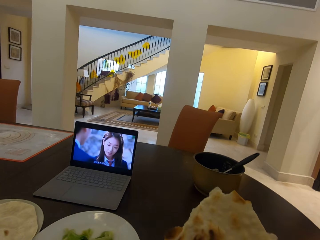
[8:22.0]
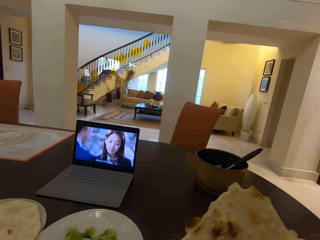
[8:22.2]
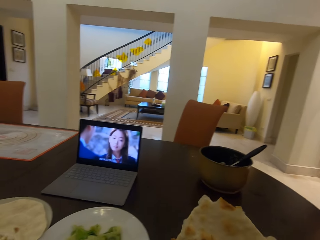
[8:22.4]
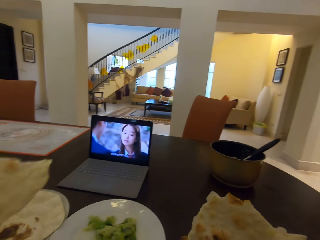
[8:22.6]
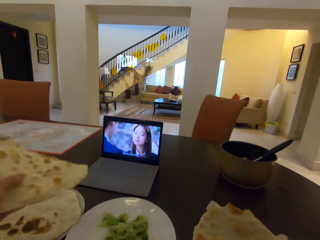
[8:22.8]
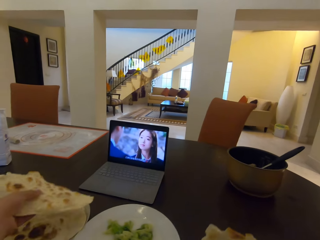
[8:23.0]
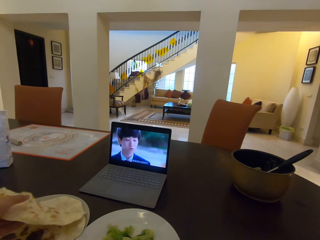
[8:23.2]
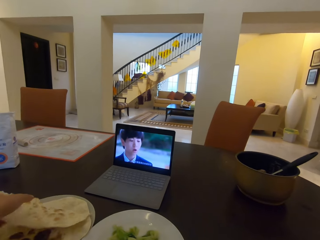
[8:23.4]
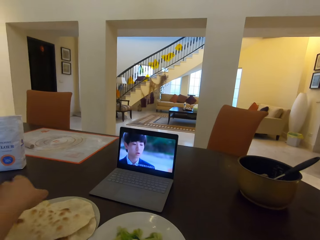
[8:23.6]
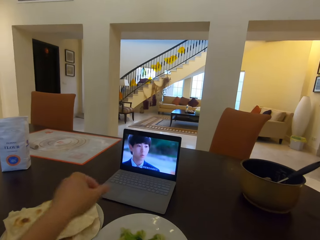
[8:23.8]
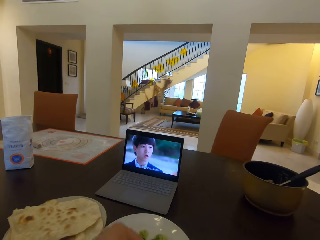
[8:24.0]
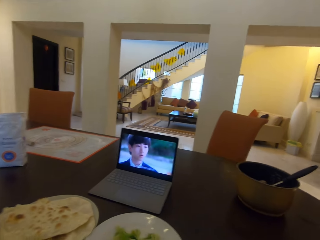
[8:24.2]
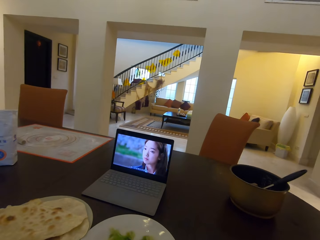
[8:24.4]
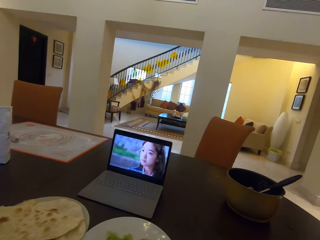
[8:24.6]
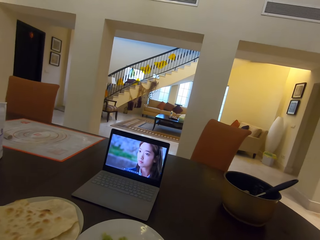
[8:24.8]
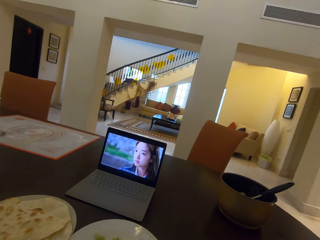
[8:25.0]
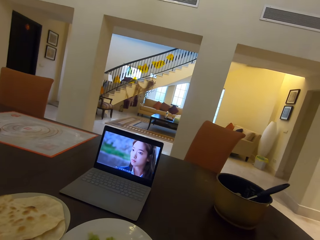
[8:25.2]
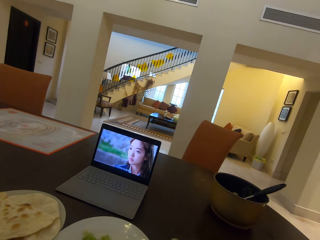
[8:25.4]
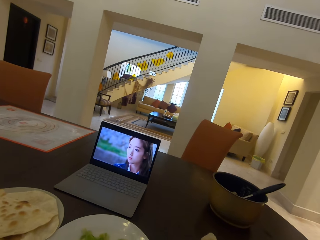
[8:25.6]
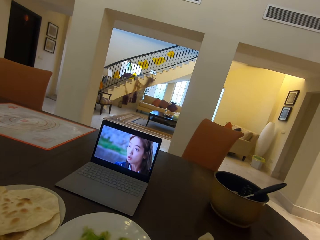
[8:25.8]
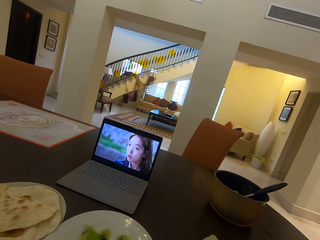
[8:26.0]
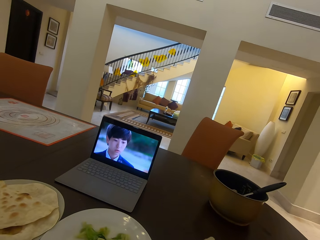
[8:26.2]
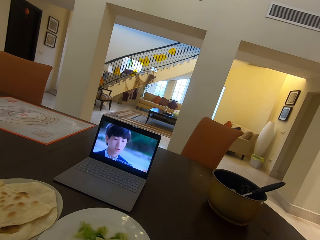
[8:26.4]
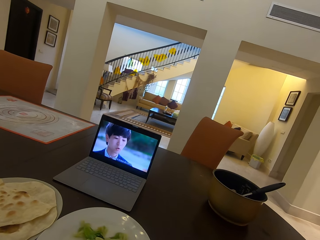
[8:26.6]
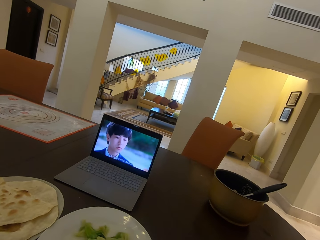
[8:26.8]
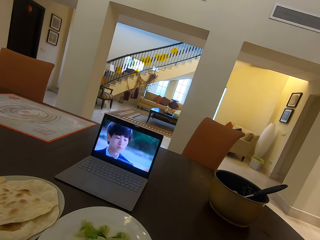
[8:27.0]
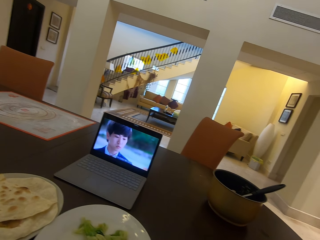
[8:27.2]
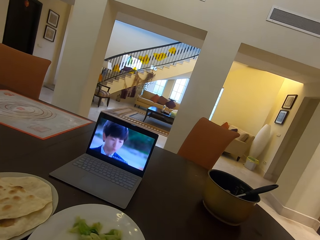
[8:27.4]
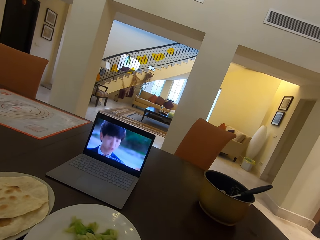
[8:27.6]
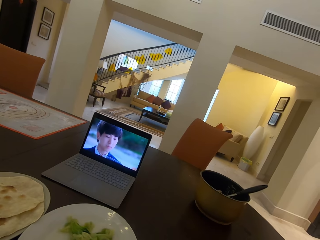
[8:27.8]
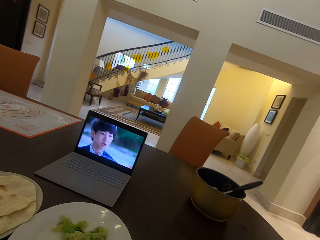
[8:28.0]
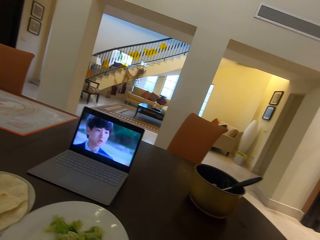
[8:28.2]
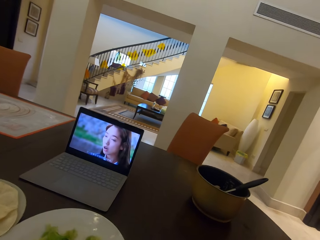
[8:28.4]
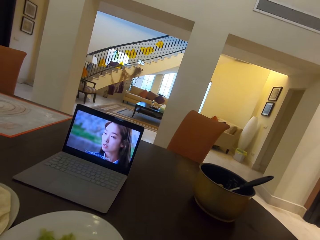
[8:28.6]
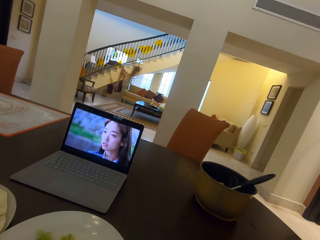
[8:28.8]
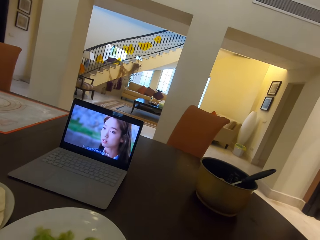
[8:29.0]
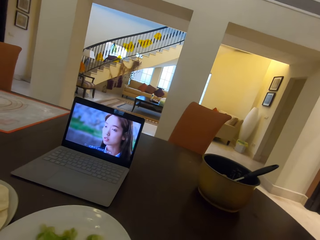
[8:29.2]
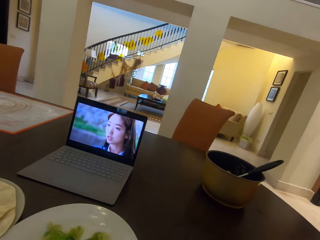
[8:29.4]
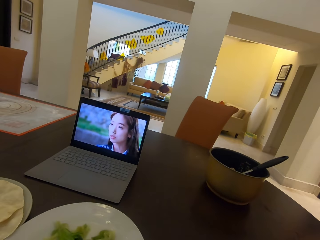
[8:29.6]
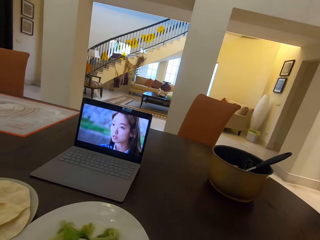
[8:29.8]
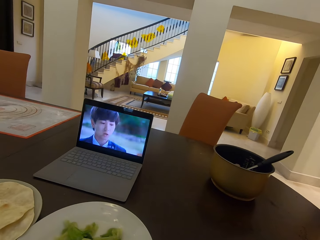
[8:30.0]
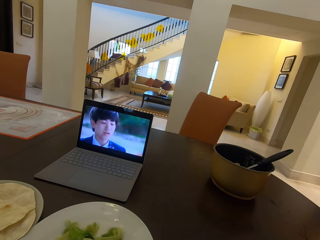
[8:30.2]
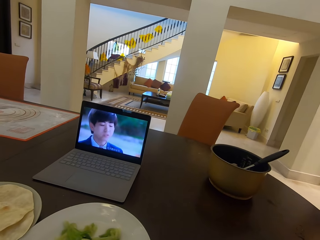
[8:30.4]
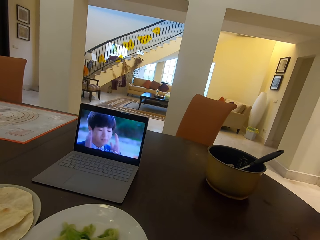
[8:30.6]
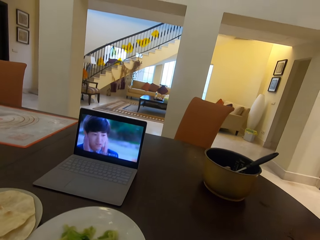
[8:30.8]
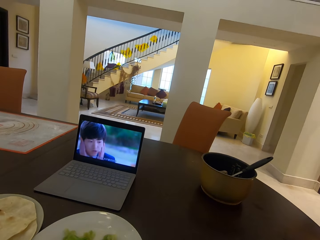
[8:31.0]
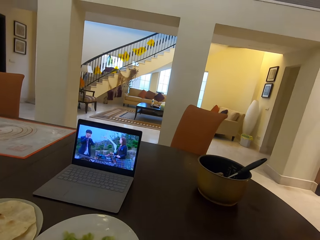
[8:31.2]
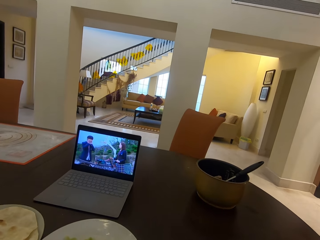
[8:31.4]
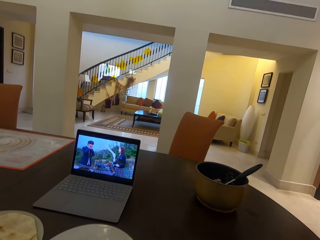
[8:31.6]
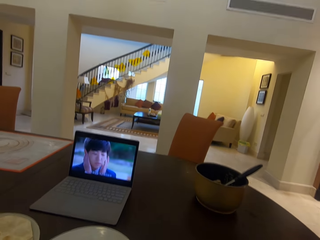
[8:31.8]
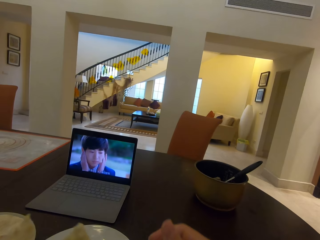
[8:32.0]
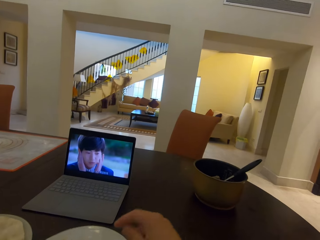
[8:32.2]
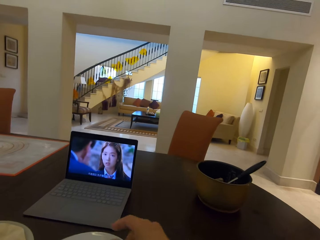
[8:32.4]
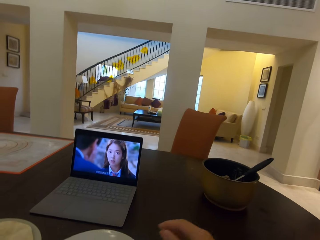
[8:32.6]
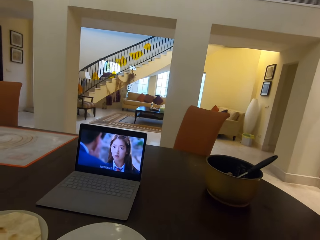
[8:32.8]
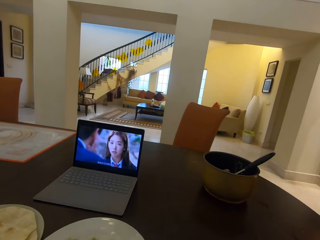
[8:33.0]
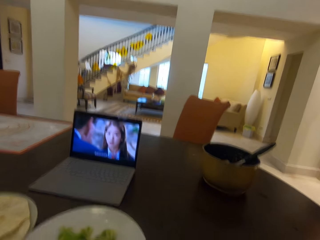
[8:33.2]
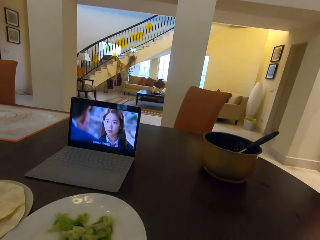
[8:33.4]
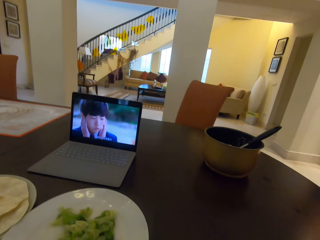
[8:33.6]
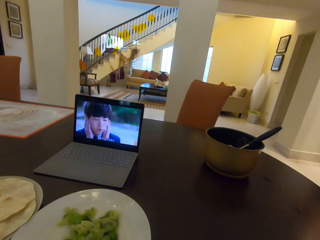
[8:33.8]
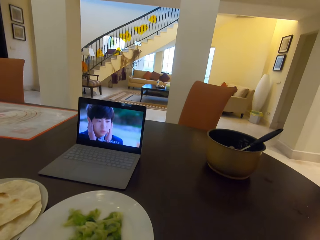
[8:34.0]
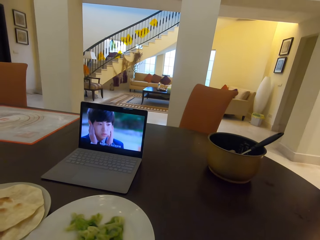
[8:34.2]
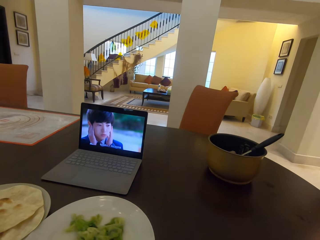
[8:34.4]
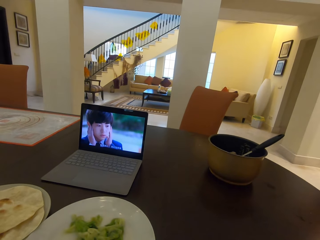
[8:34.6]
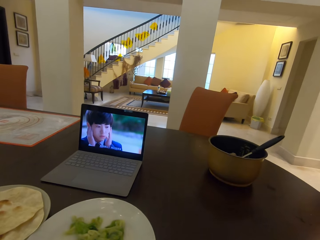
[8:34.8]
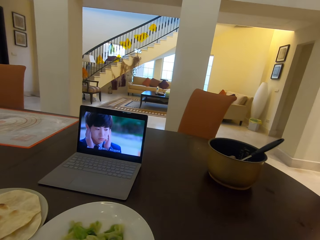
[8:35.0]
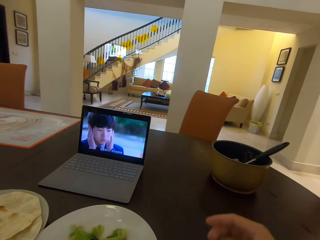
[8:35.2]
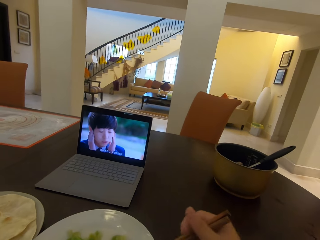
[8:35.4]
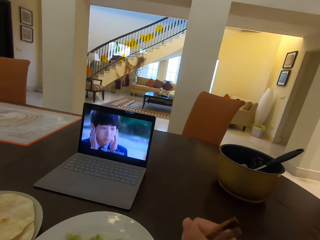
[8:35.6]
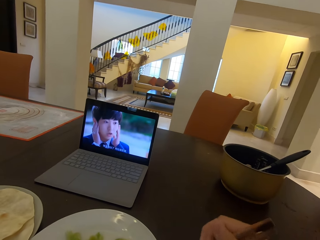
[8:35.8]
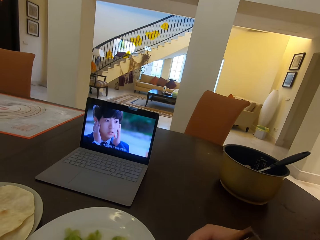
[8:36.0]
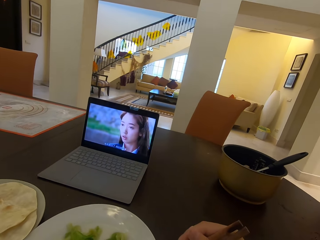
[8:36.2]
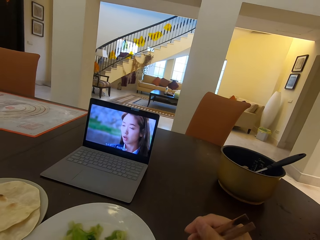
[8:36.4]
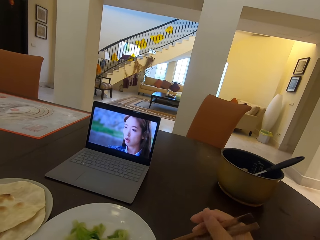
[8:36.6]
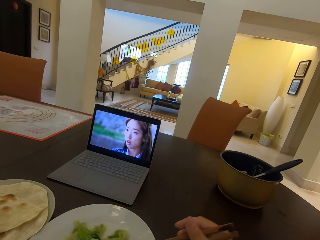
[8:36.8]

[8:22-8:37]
The camera wearer drops the flat bread in his left hand on the plate. He picks salad on the plate using chopsticks.

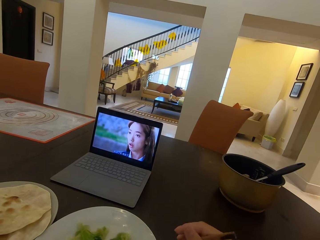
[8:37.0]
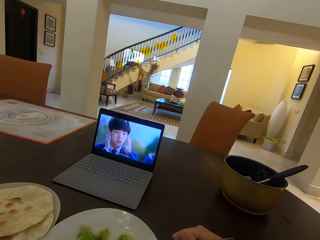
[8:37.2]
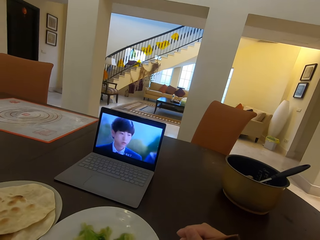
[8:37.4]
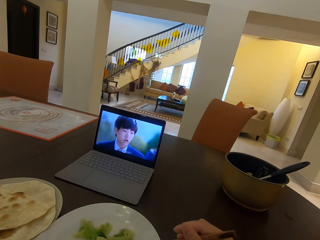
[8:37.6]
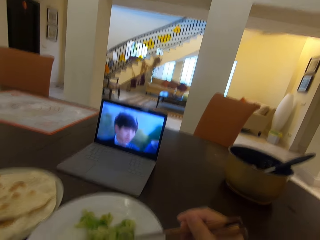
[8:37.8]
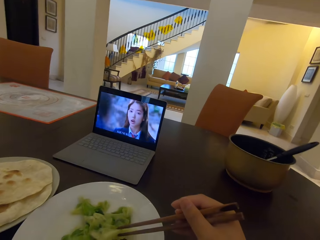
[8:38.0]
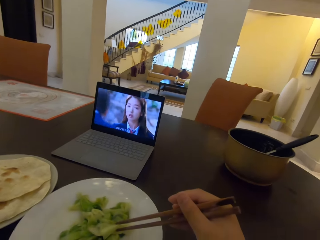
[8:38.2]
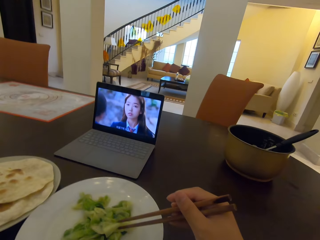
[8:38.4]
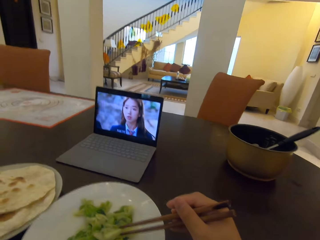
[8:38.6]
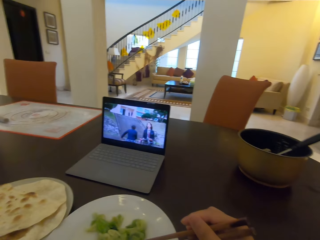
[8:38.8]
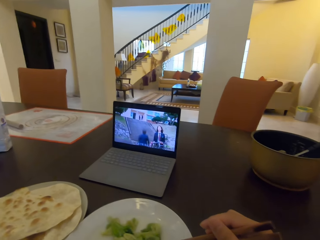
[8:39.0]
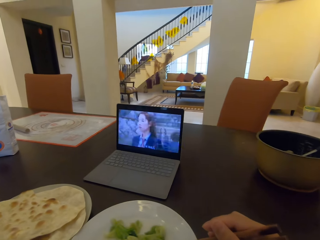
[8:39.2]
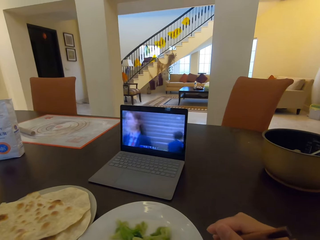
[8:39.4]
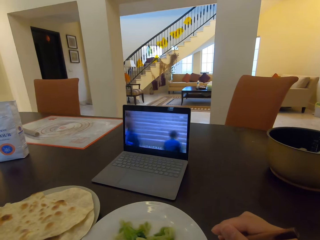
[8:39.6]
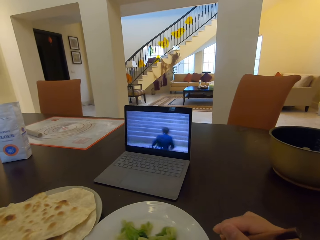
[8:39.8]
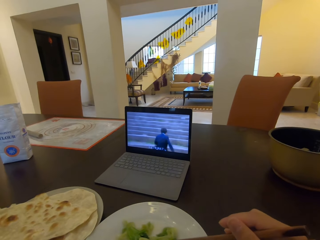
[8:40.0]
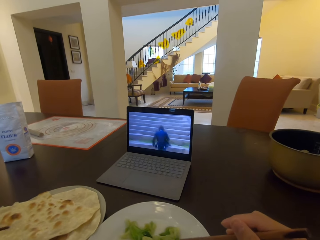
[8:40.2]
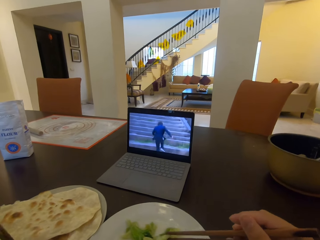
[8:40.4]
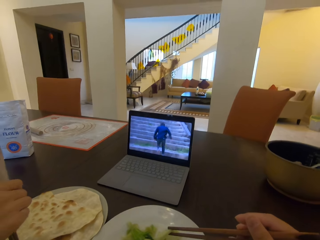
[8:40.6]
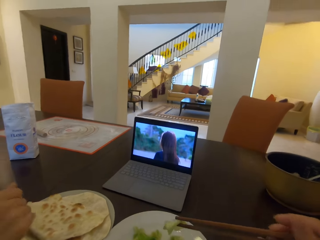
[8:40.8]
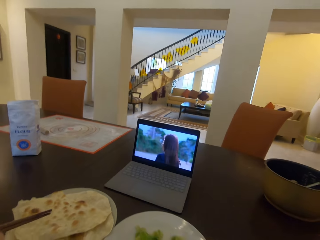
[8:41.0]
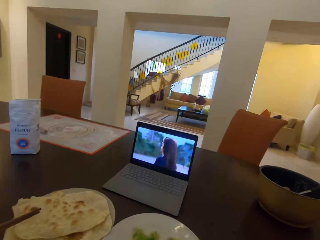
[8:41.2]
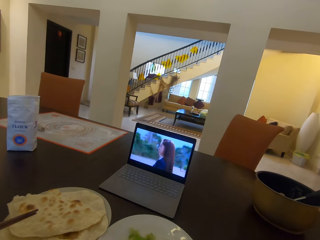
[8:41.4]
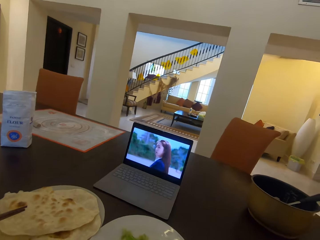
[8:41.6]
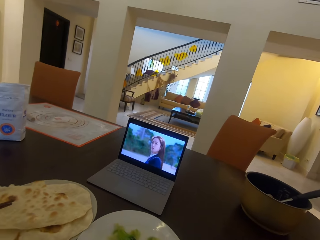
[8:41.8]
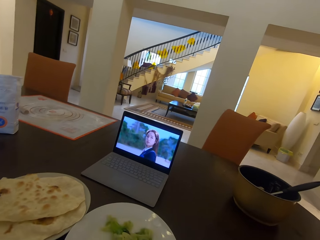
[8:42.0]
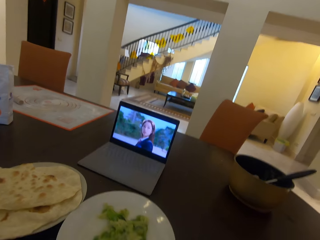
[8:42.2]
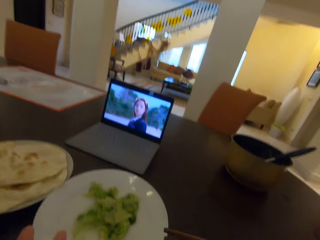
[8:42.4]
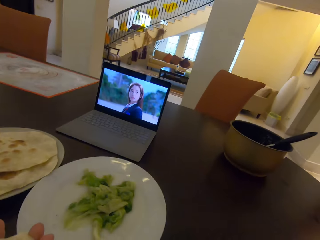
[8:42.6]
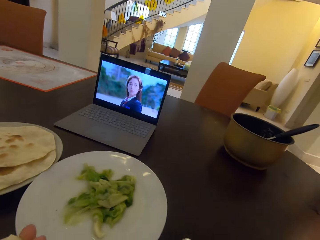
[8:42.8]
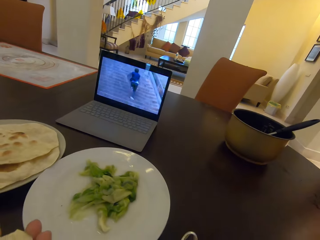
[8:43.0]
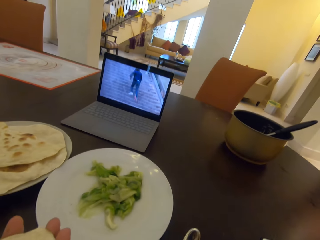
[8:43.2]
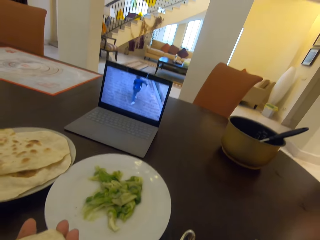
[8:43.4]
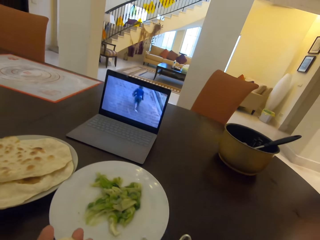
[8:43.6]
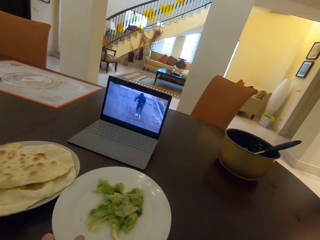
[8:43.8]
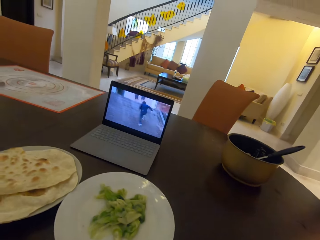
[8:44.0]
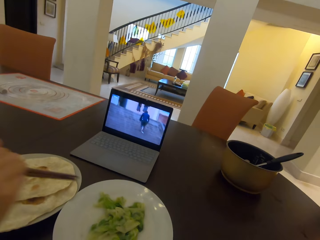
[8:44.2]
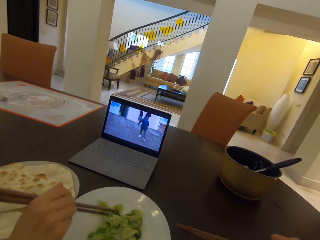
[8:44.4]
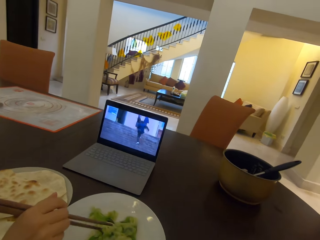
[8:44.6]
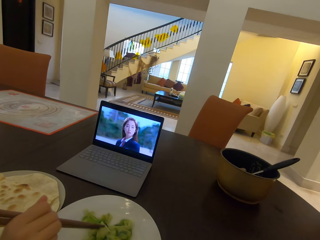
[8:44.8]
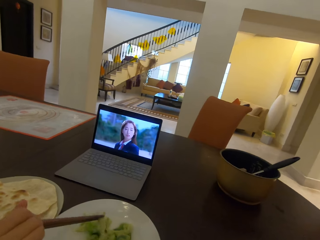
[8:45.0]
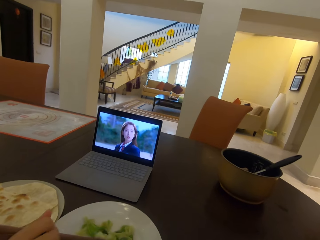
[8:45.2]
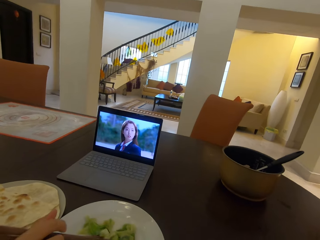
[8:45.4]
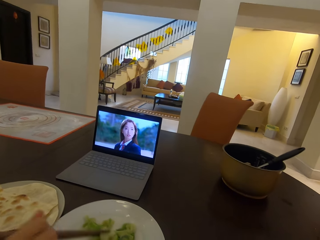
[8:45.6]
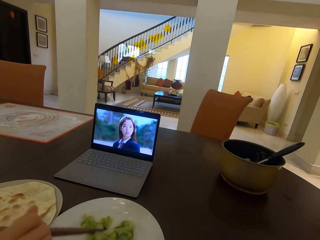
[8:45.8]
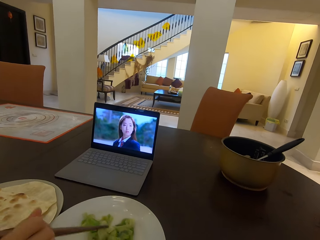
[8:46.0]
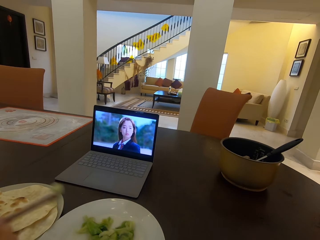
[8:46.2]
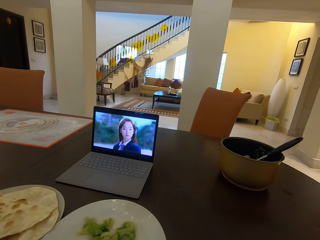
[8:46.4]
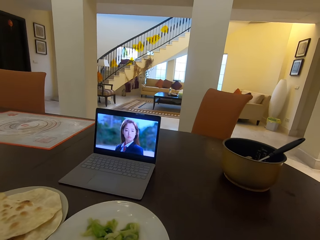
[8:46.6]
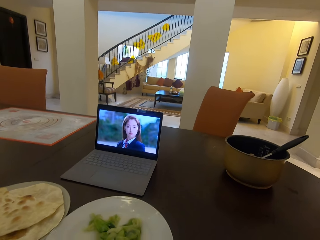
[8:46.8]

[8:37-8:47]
The lady sways chopsticks in hand. She takes food from the second plate with the chopsticks.
